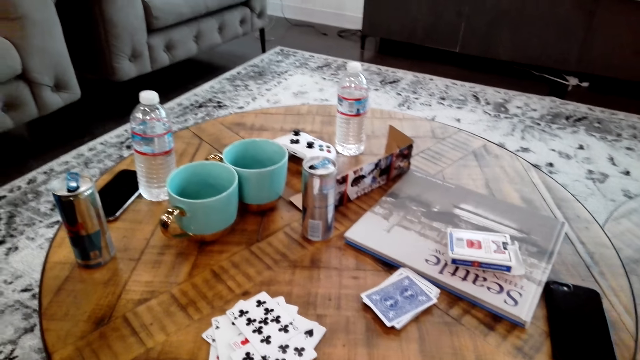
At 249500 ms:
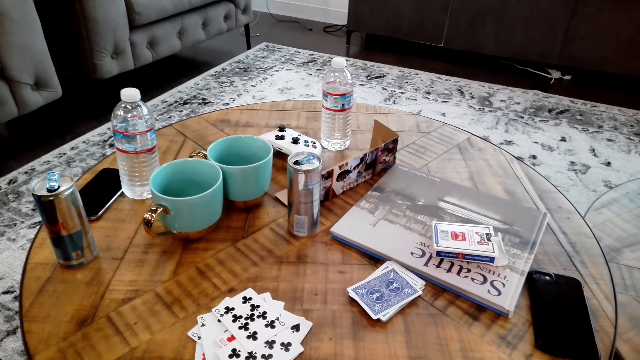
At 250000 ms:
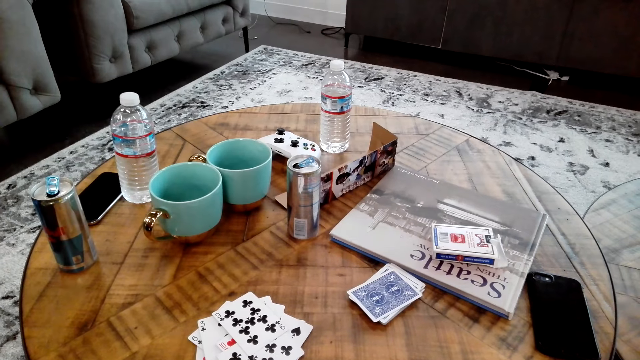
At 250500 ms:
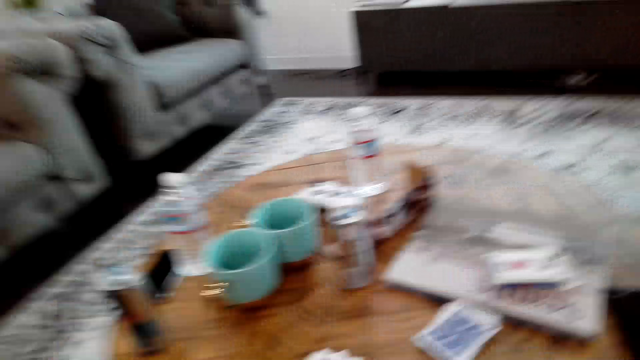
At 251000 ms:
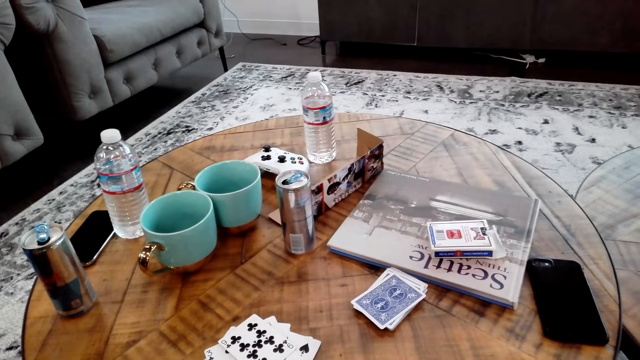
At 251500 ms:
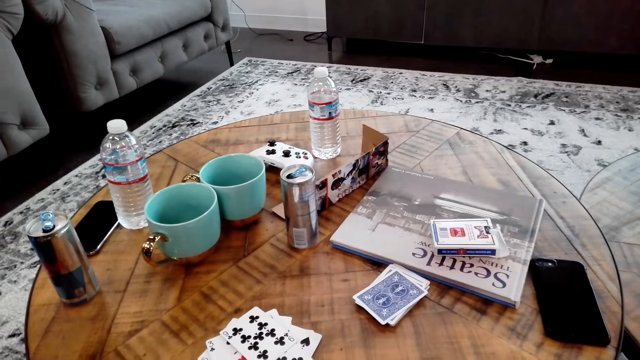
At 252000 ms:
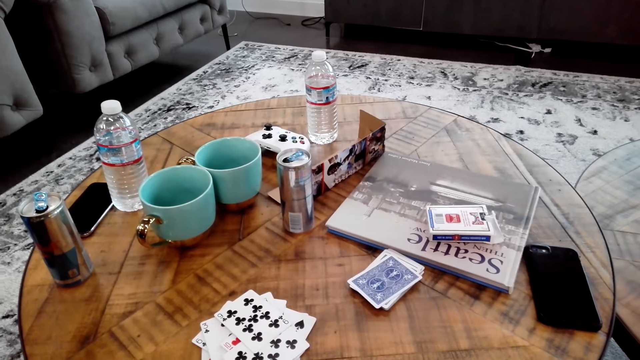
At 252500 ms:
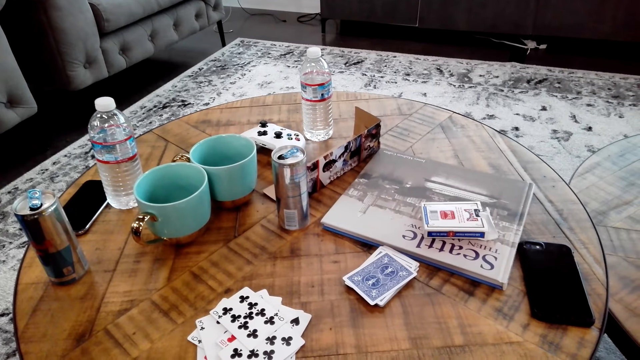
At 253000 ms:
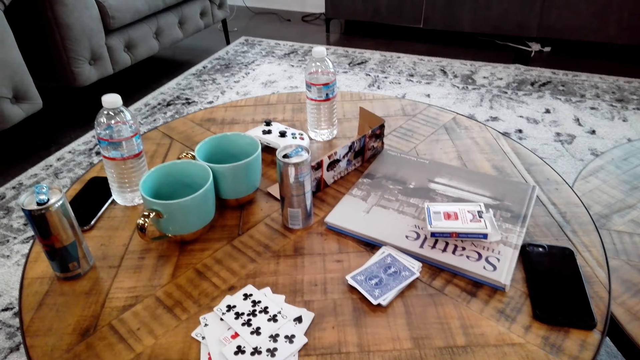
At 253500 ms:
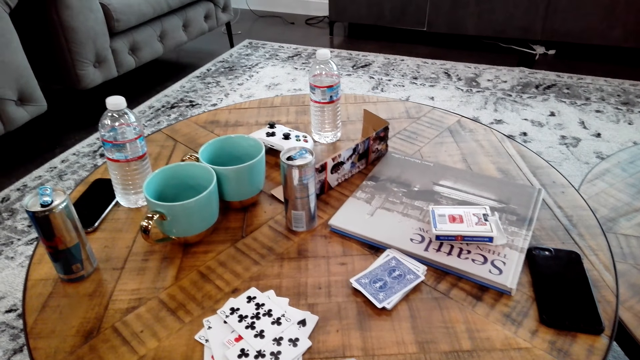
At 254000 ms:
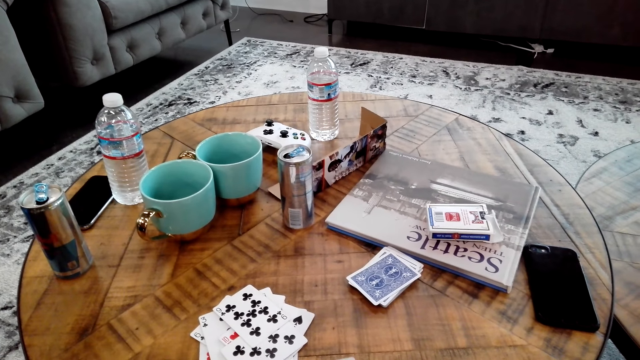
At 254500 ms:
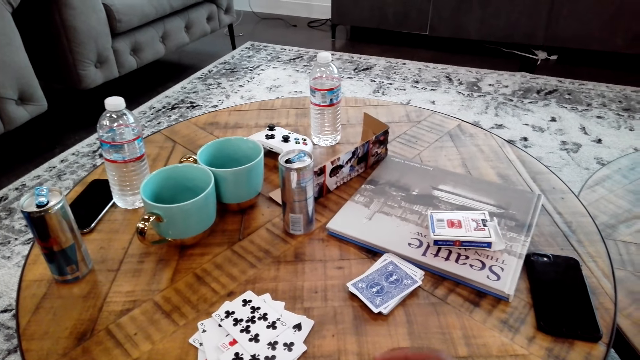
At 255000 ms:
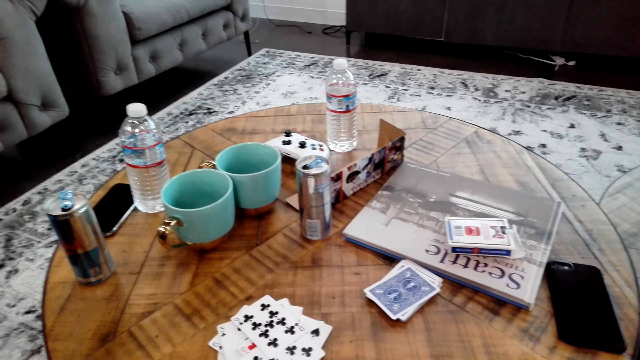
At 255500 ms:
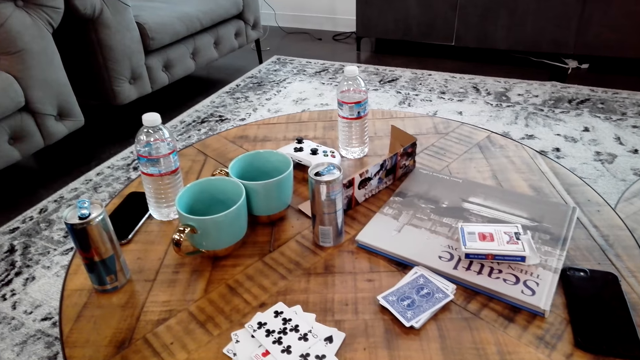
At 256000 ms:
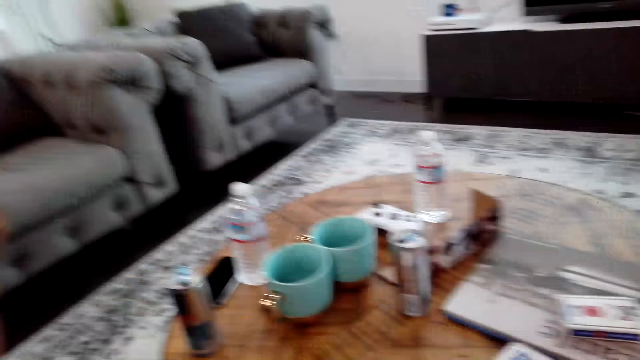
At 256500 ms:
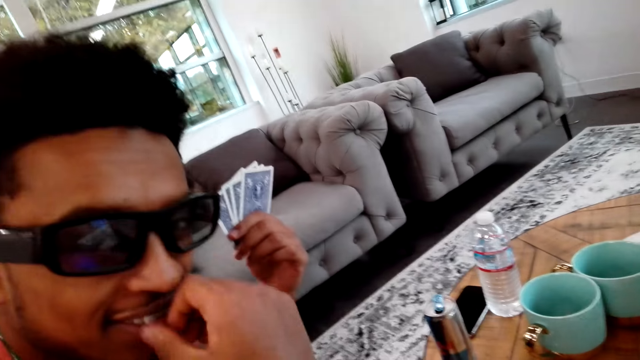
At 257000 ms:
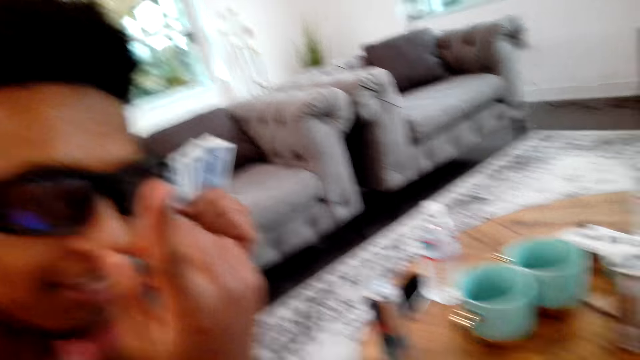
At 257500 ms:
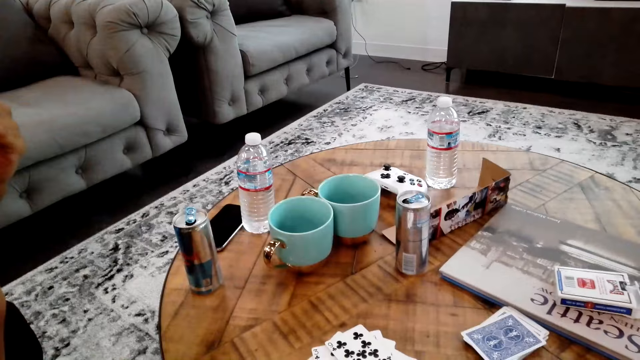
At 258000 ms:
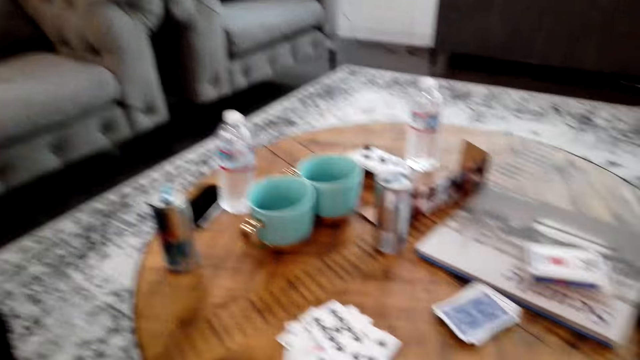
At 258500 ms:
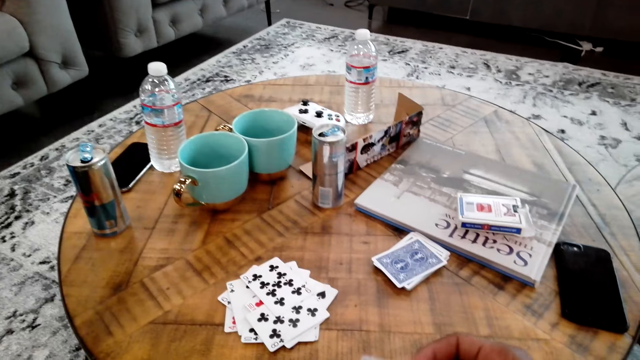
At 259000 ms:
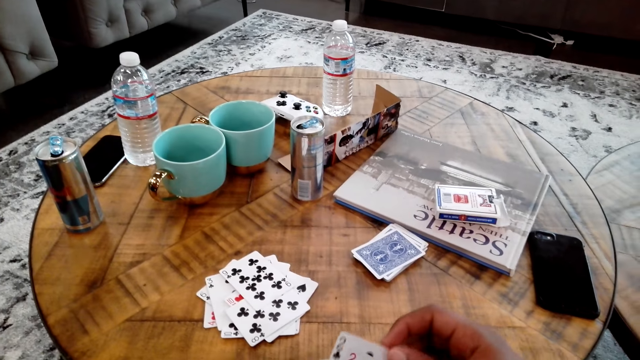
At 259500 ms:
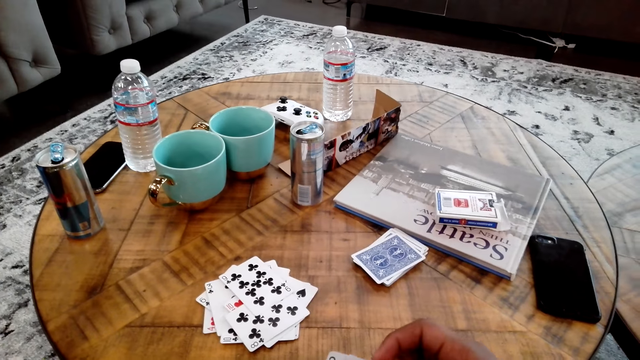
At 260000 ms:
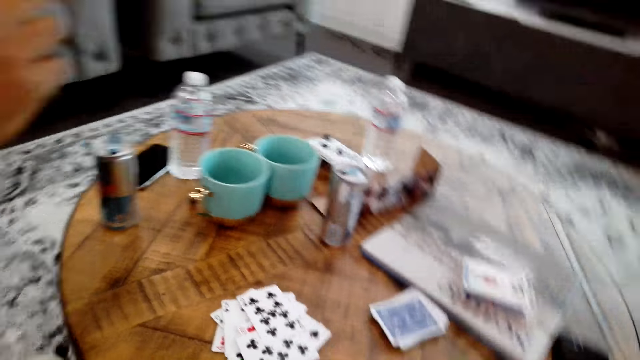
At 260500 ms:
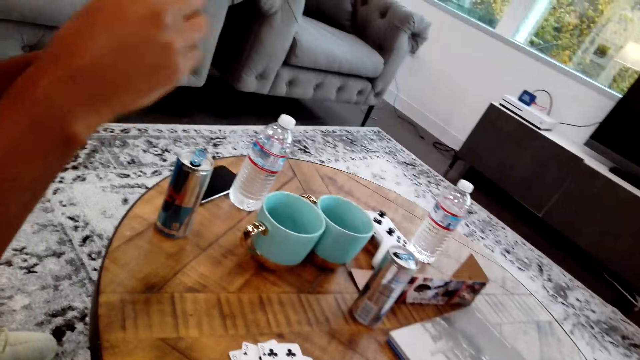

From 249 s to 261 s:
The camera wearer talks to a man. The man points at the camera wearer with a finger. The camera wearer looks around the room.

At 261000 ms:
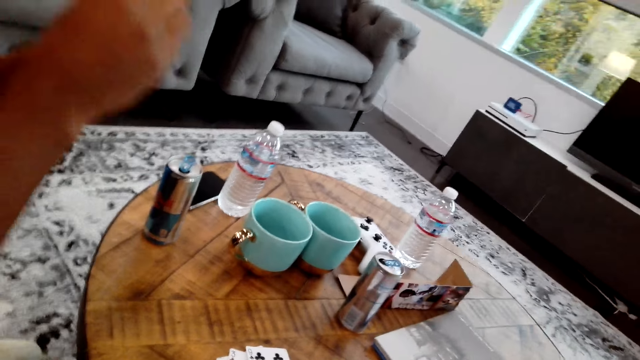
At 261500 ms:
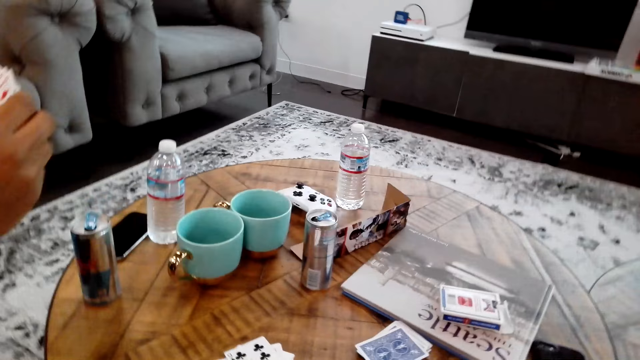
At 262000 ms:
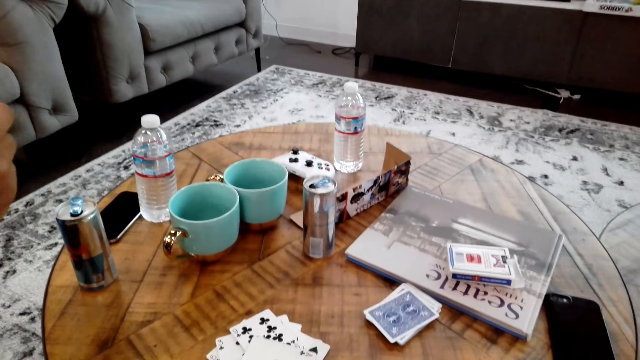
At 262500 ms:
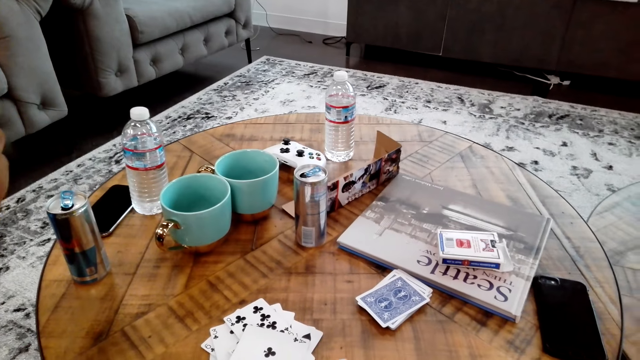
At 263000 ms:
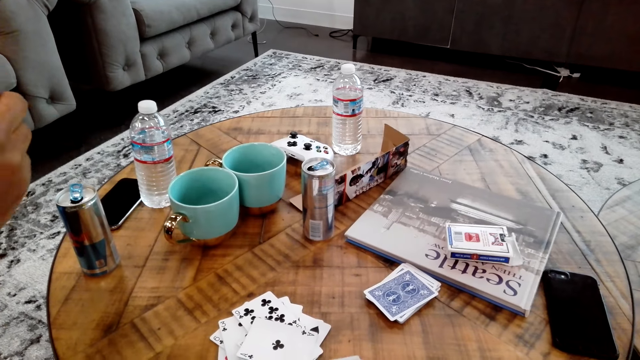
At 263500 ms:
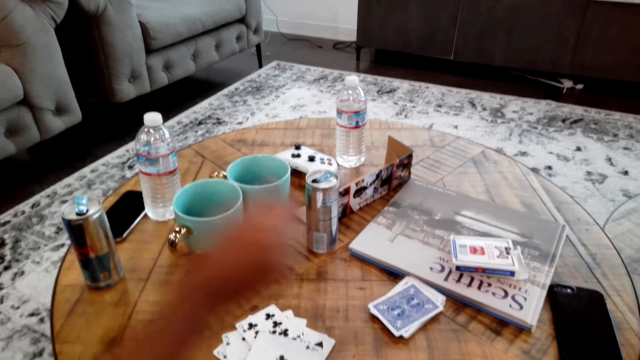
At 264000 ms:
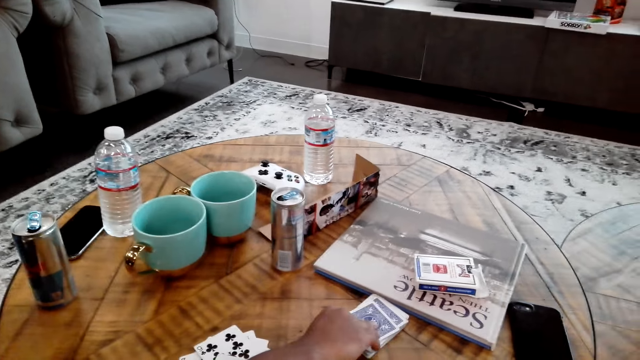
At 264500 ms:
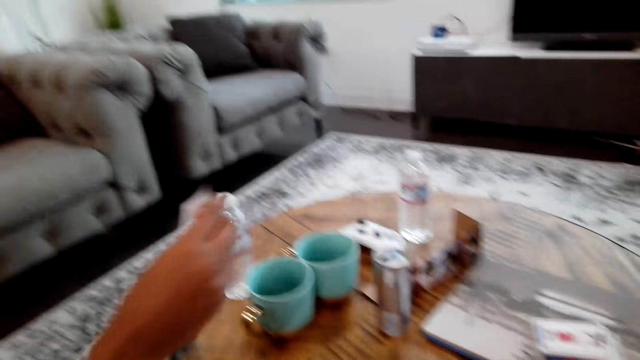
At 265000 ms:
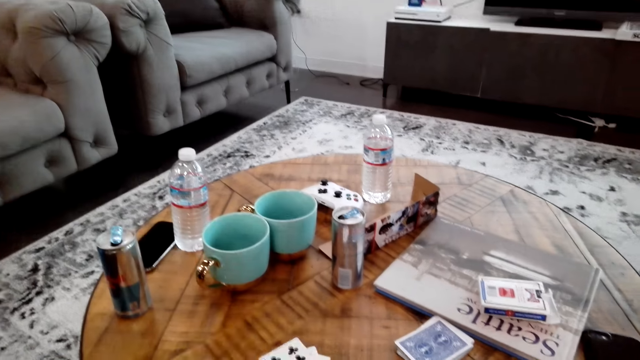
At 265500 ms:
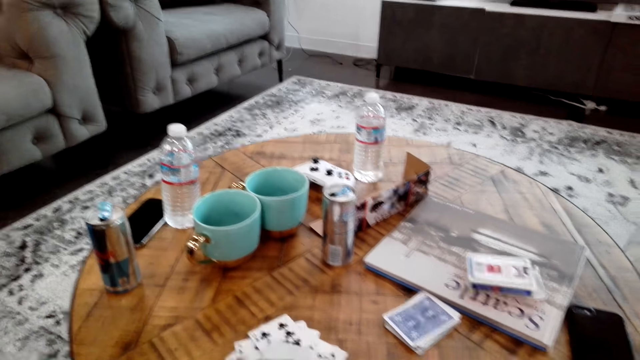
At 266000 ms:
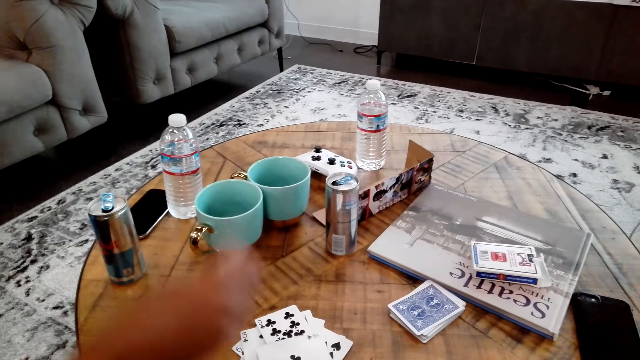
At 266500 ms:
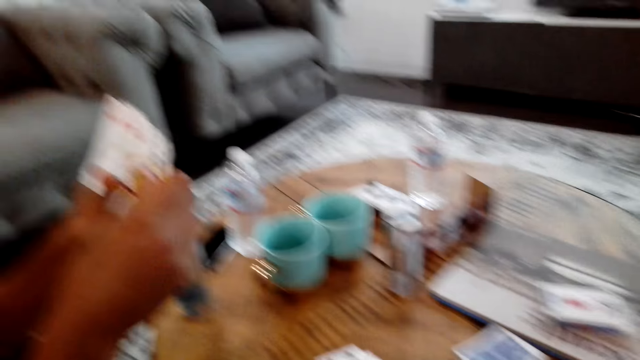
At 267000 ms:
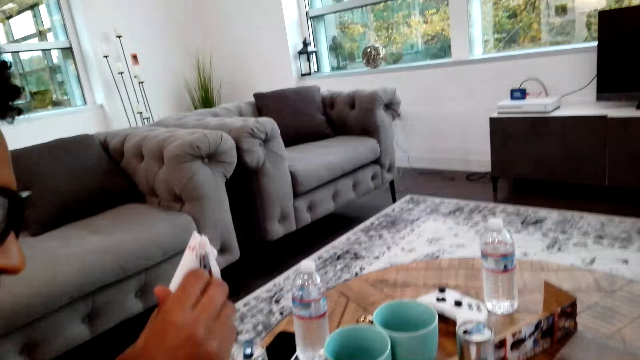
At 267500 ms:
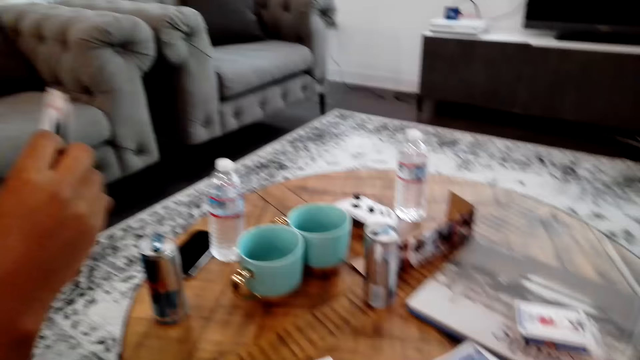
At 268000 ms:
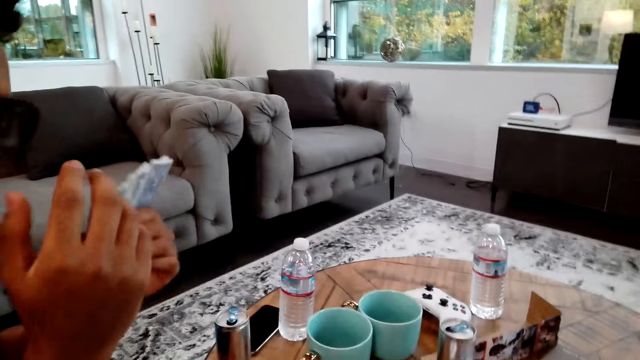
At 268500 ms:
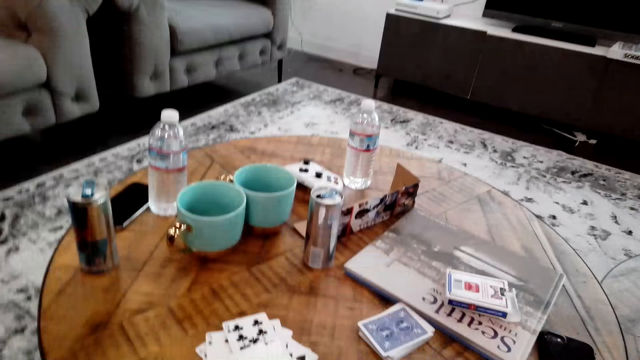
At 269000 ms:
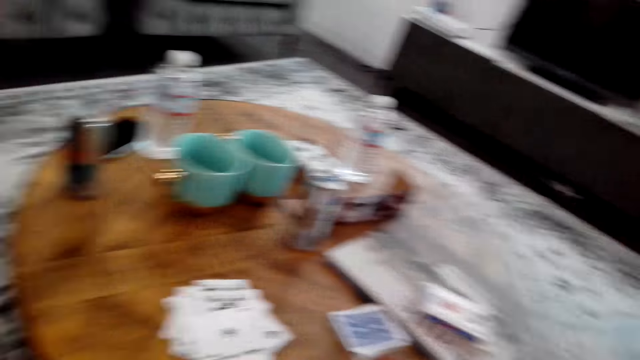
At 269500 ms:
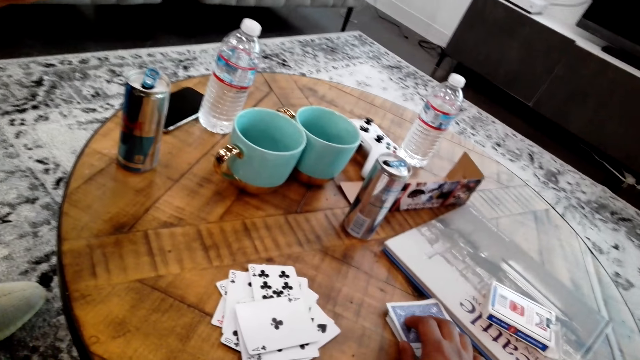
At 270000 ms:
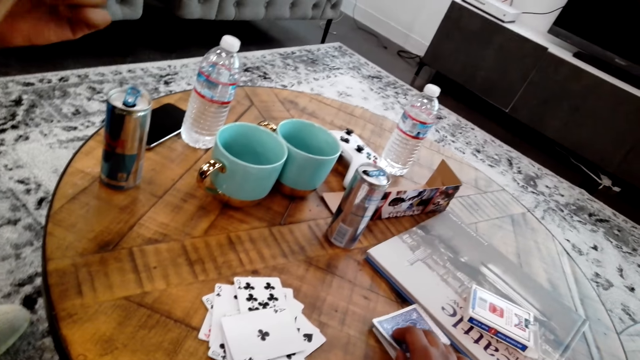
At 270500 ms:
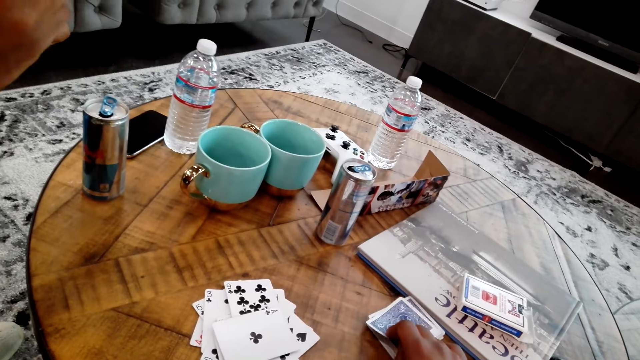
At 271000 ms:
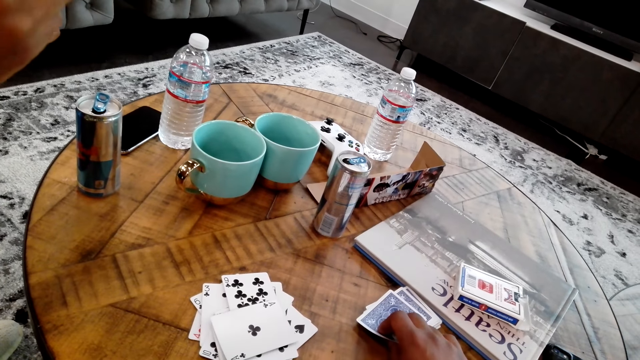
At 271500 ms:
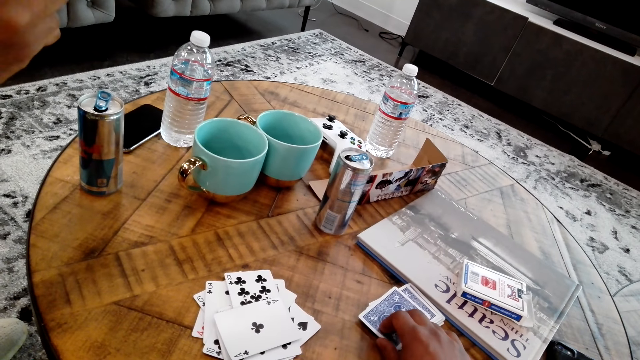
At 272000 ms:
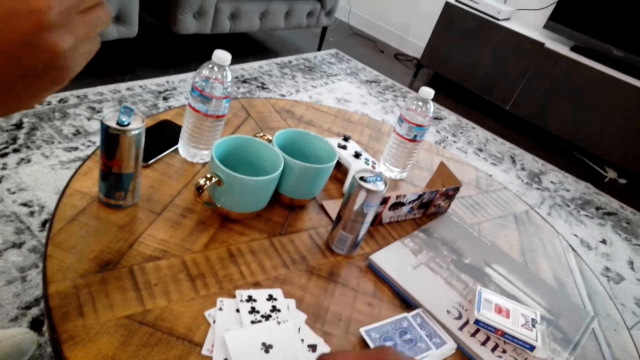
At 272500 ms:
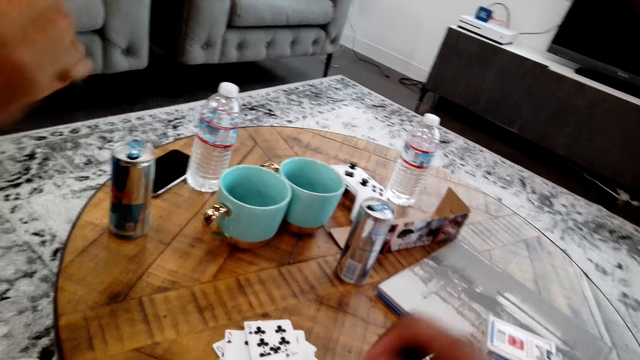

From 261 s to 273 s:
A man moves the cards. The man picks up a card from the table and moves the hand. The camera wearer picks up and moves a card on the table.
